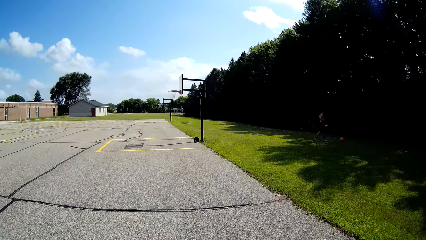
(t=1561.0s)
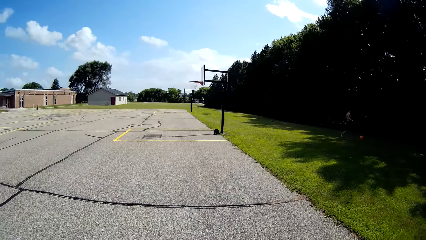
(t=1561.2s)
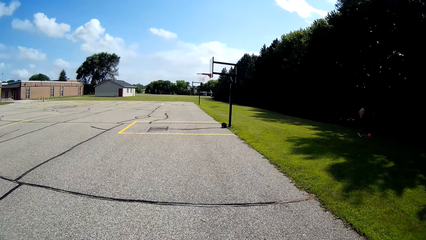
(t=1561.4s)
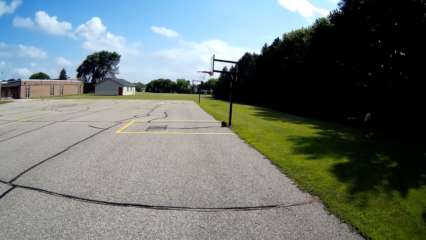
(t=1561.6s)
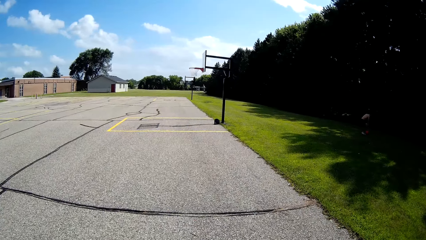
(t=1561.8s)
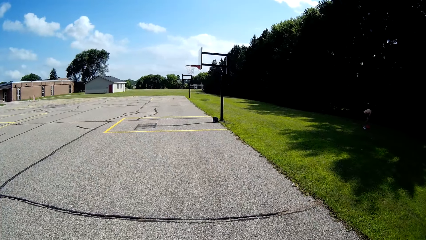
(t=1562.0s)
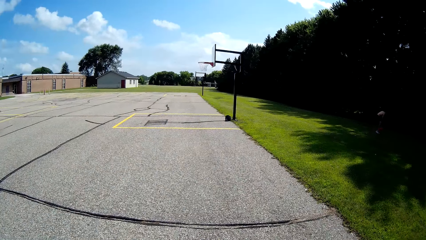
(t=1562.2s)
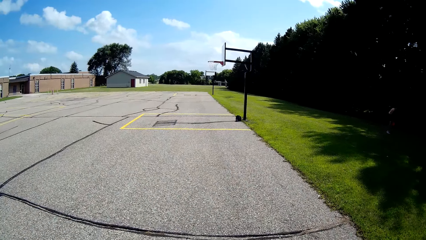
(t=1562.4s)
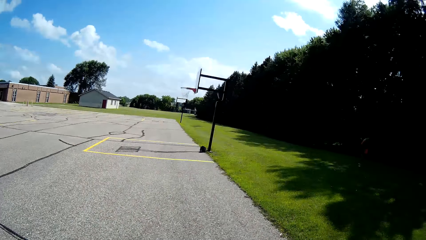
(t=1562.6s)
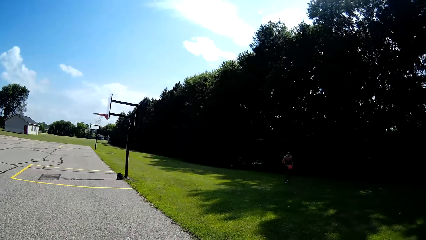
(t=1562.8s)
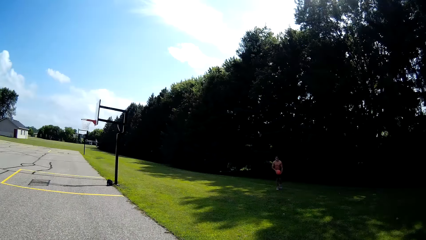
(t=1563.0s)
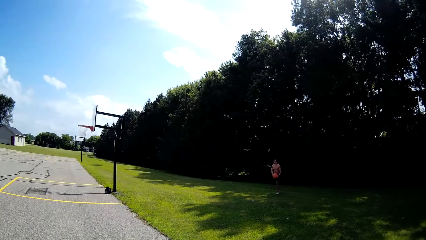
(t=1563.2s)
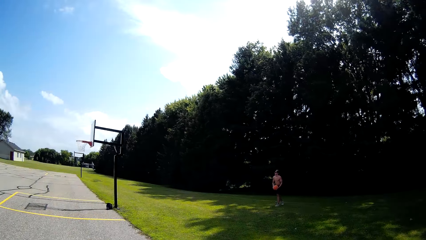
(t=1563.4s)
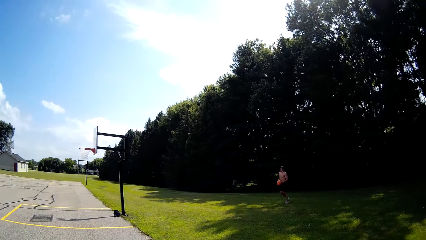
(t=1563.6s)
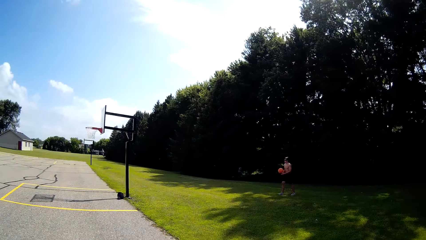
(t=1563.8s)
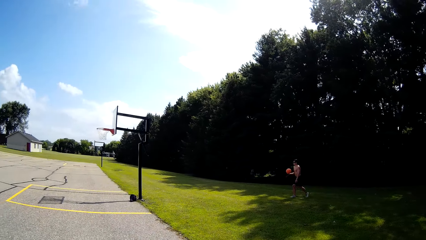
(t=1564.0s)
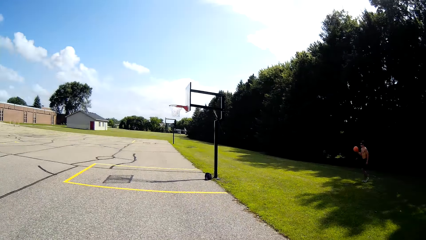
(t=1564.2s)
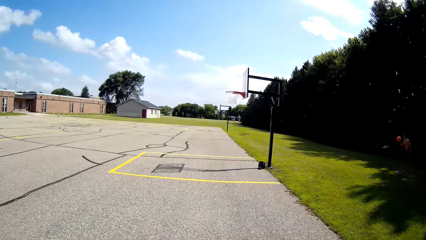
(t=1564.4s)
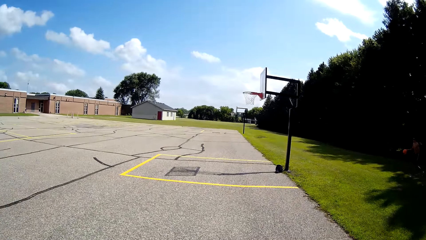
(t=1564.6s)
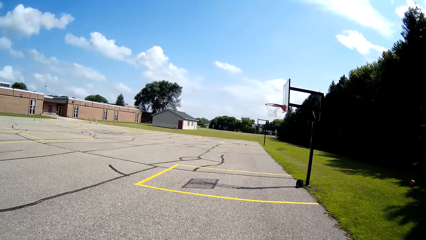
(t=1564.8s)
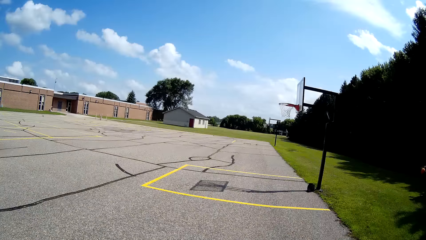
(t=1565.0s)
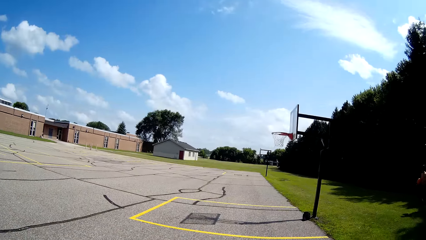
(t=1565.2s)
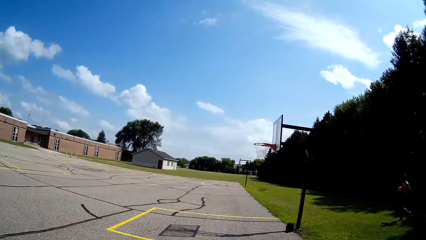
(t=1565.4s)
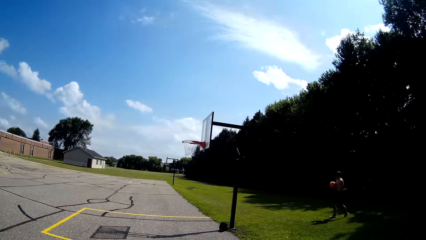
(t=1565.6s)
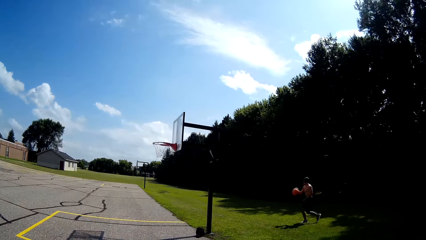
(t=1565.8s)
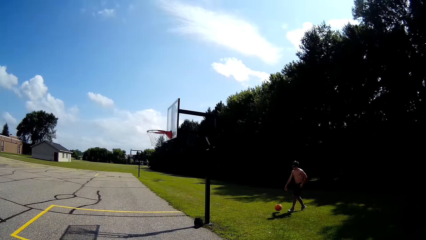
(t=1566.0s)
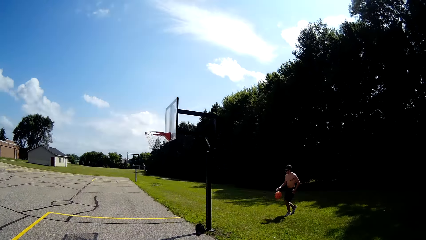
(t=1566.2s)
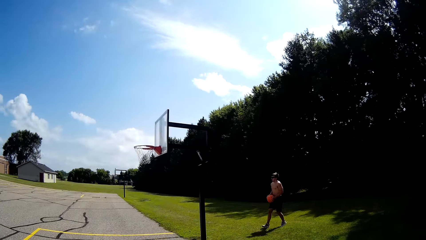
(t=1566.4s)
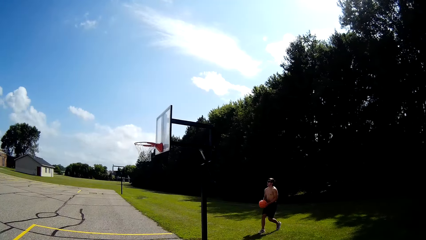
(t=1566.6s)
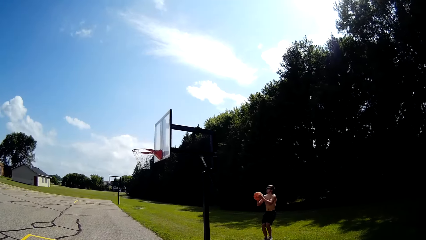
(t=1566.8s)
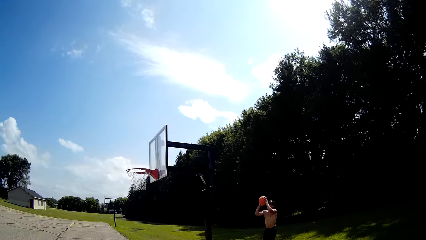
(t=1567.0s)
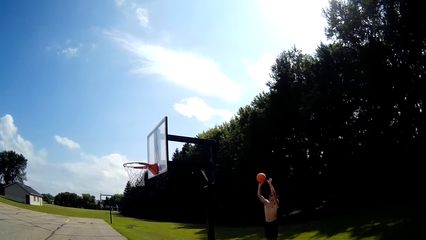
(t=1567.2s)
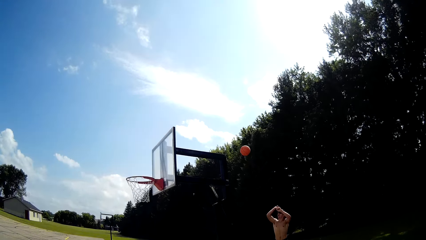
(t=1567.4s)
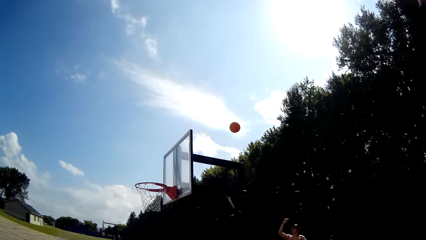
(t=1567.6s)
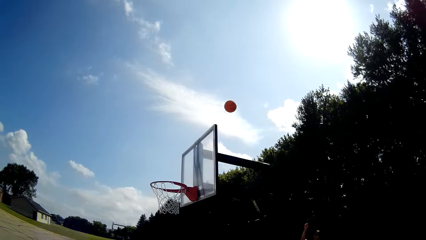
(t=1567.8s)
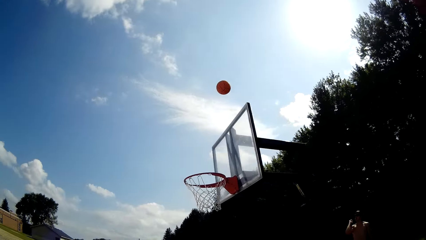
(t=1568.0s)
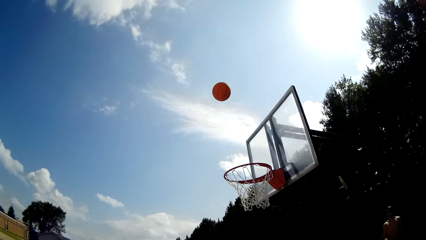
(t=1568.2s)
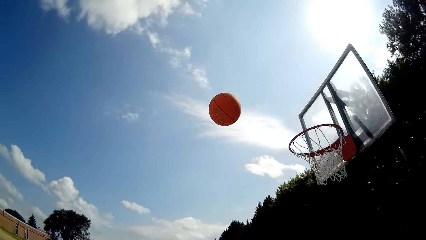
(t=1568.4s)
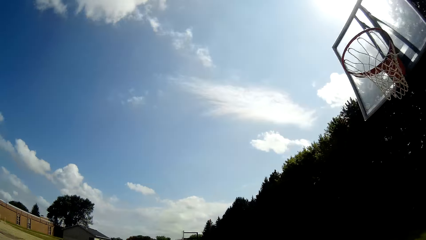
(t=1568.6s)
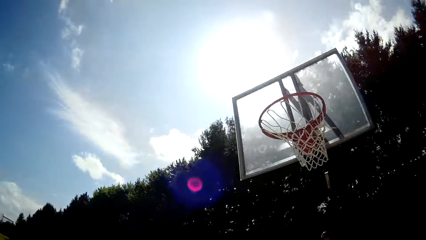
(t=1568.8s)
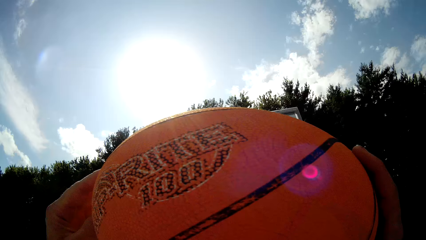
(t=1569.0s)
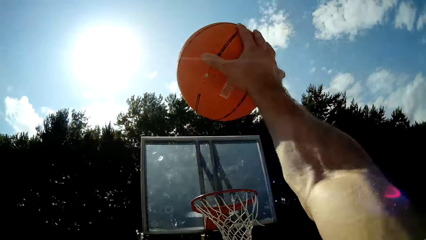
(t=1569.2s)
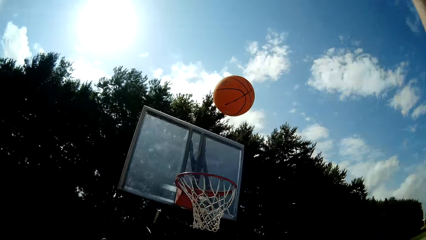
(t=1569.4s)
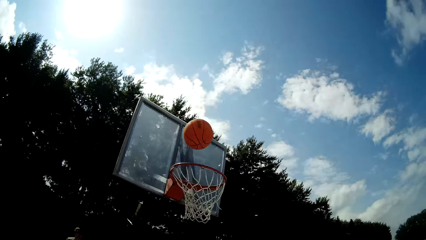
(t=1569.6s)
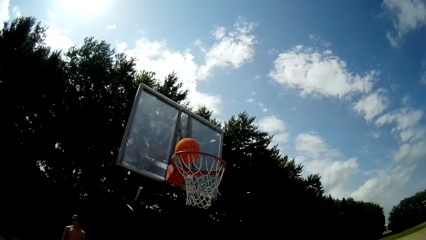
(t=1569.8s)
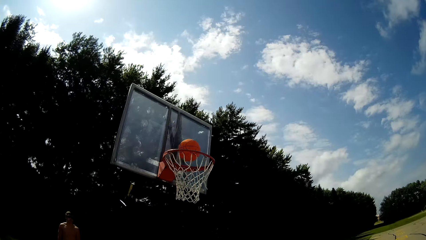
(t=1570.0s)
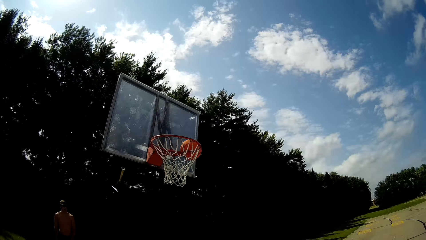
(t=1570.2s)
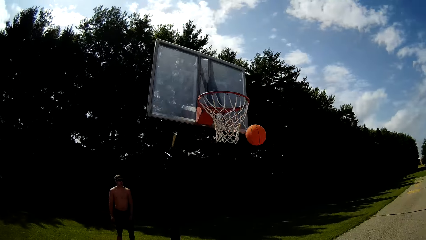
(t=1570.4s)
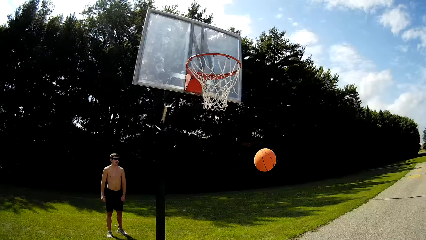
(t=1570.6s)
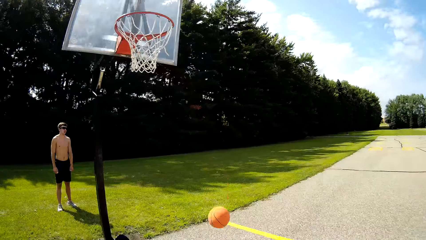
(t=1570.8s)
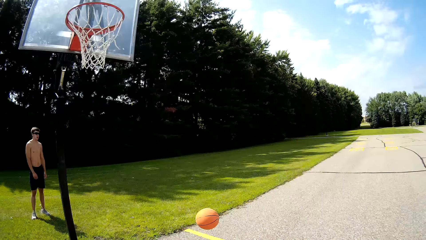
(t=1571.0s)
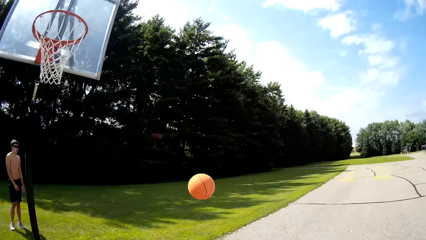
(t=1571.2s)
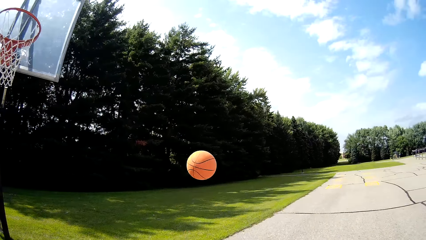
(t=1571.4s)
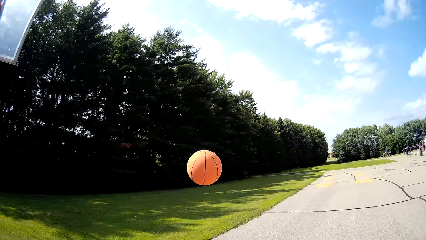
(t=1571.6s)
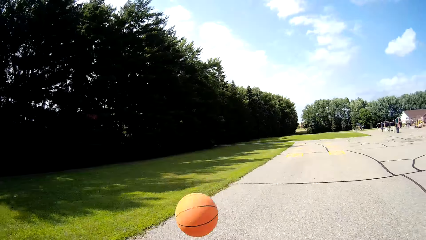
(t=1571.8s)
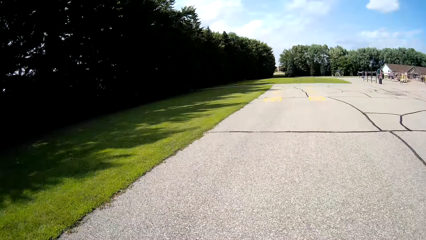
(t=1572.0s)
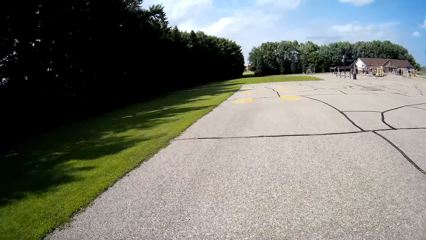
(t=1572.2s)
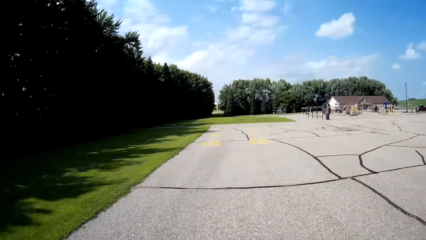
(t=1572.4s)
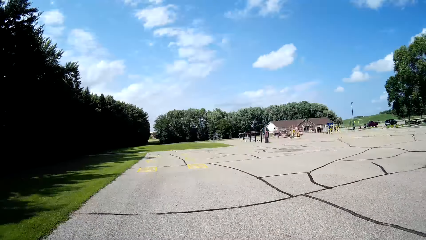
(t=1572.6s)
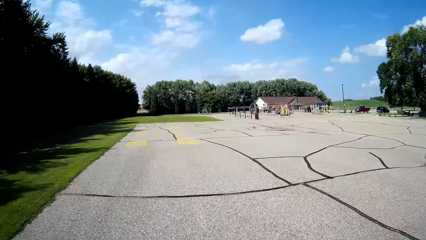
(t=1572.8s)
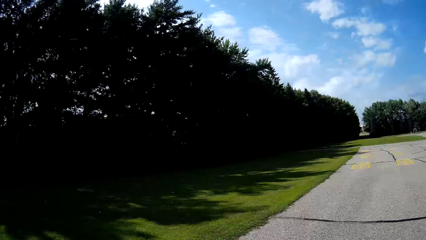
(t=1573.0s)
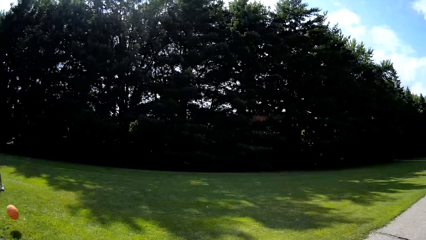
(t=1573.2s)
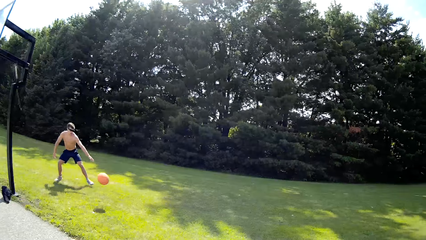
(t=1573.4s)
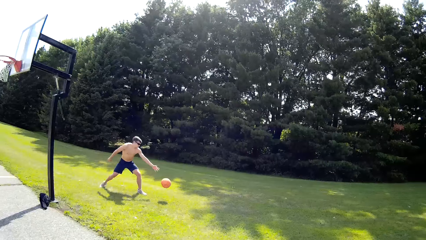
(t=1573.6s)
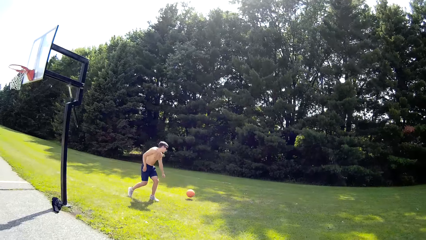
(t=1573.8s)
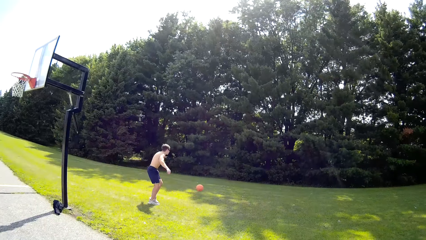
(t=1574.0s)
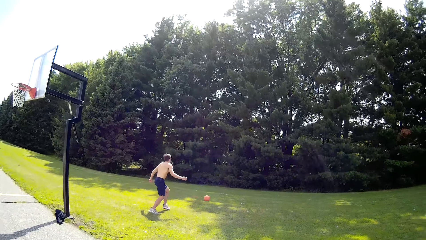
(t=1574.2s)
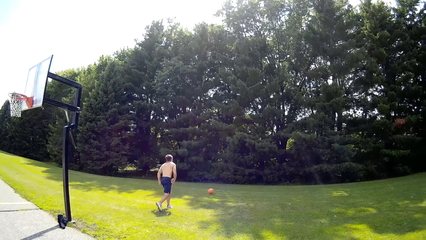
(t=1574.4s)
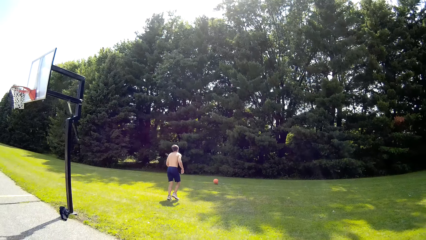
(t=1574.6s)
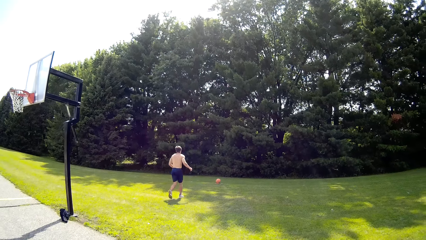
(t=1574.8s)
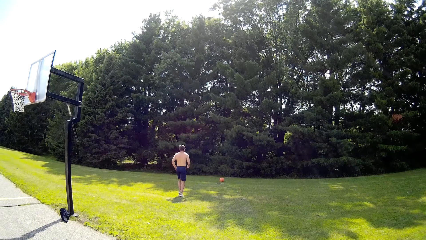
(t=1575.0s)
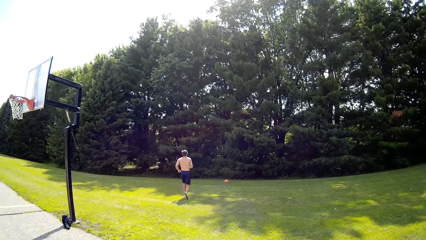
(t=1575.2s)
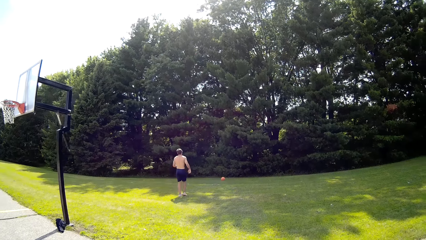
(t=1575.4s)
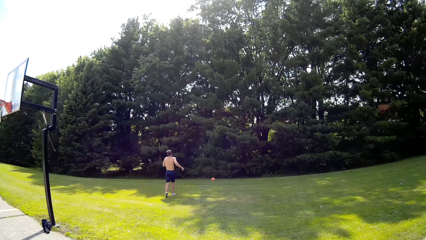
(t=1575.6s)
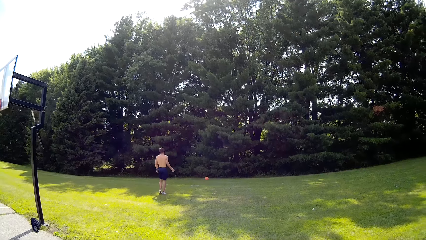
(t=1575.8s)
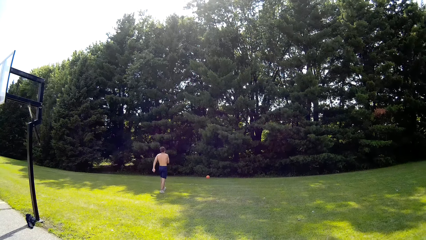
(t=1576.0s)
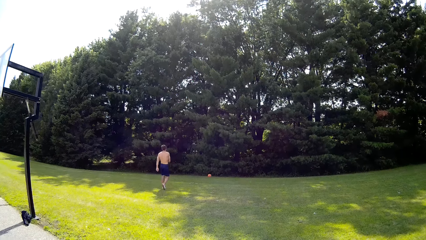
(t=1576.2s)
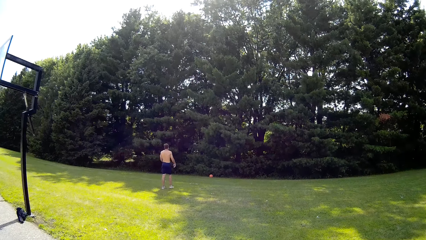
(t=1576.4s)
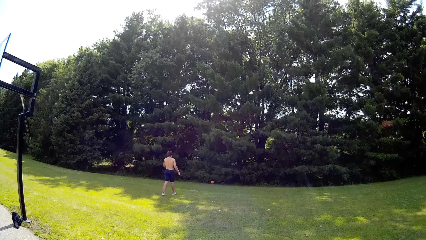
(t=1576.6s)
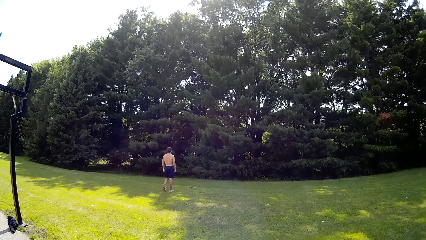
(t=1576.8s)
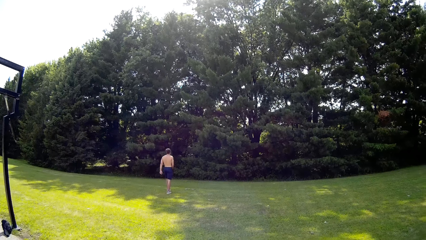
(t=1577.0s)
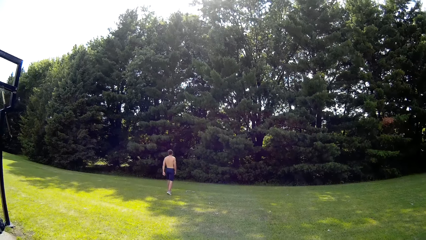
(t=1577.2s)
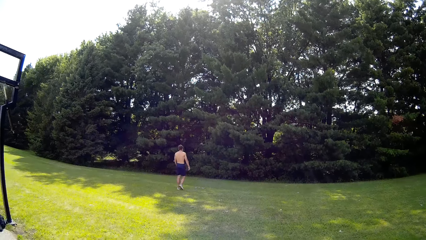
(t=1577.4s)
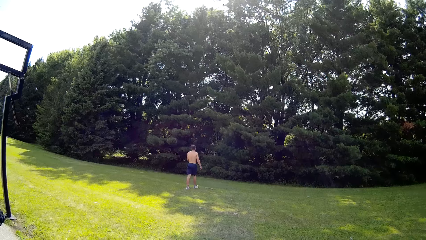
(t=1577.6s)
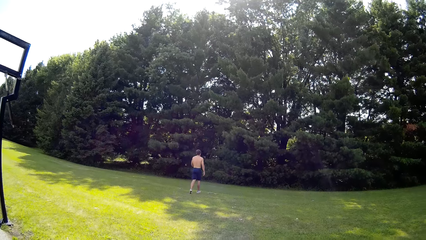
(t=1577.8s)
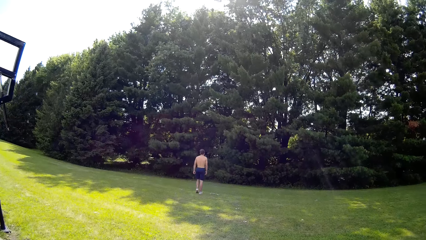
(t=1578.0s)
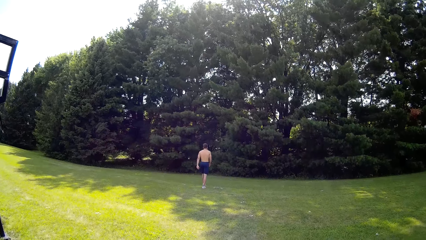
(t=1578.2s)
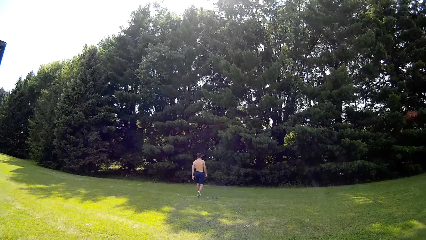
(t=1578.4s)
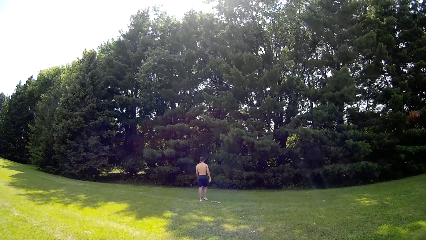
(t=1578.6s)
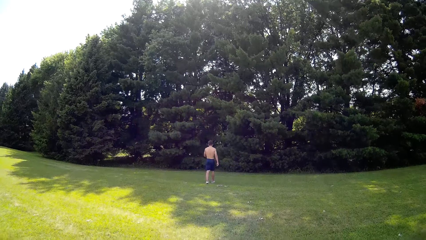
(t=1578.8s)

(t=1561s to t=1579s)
A man picks up the ball. The man bounces the ball on the surface and throws the ball in the basketball net. The camera wearer catches the basketball with both hands. They hold the ball and throw the basketball to the basketball post. They move towards the basketball. They catch the ball and hold the ball. They throw the ball to the man on the lawn. They drop the ball on the ground. The man runs after the ball. The camera wearer walks towards the woods behind the lawn.
